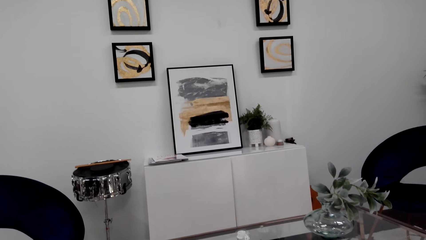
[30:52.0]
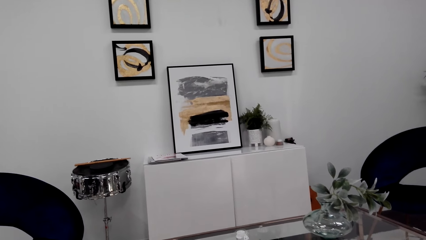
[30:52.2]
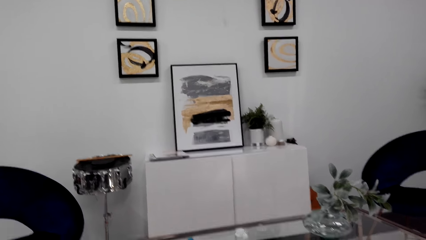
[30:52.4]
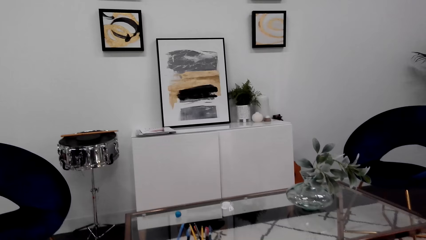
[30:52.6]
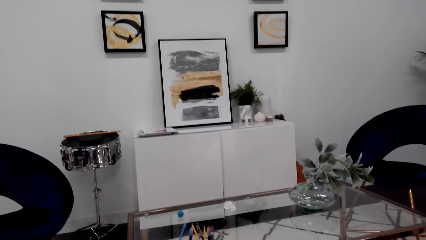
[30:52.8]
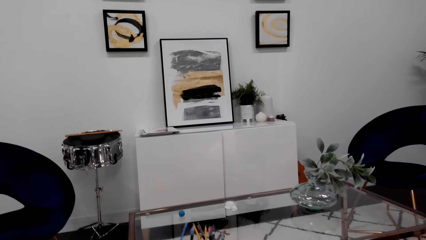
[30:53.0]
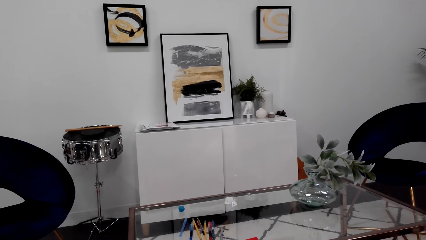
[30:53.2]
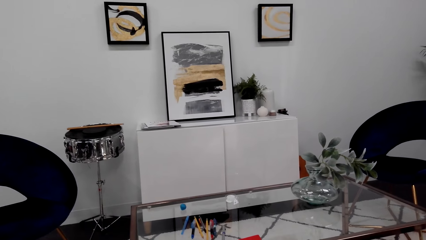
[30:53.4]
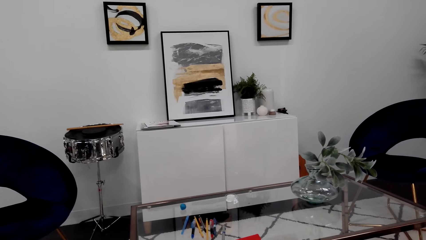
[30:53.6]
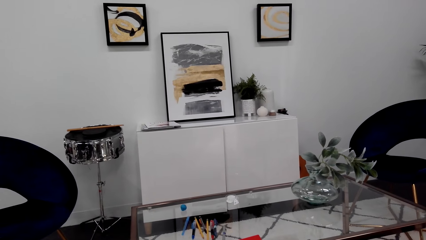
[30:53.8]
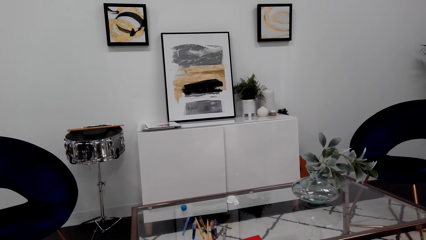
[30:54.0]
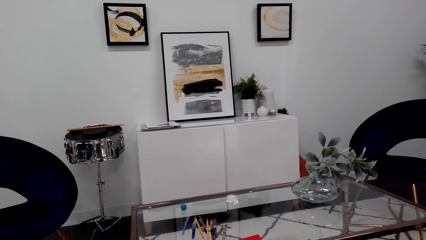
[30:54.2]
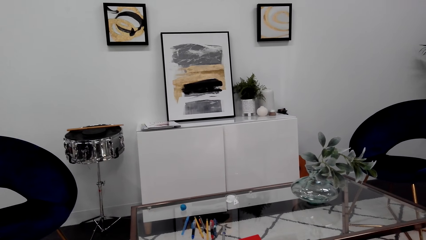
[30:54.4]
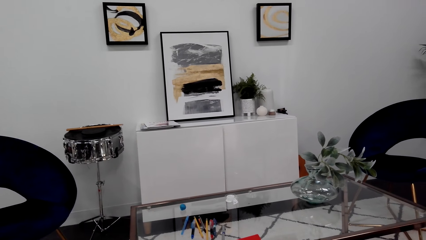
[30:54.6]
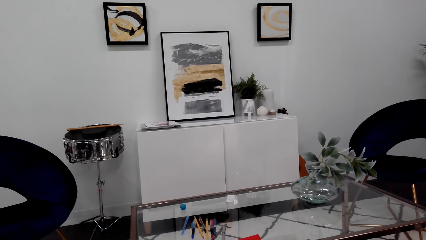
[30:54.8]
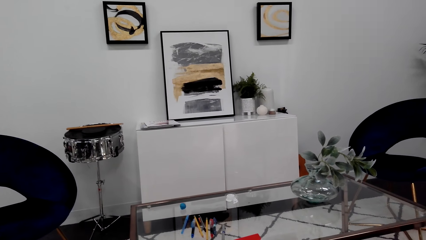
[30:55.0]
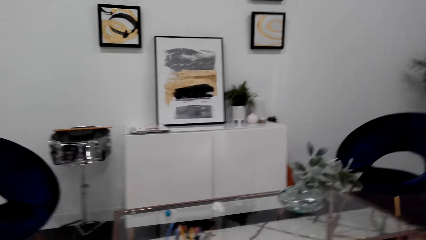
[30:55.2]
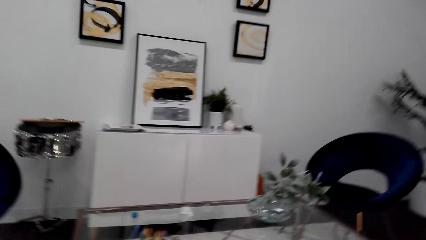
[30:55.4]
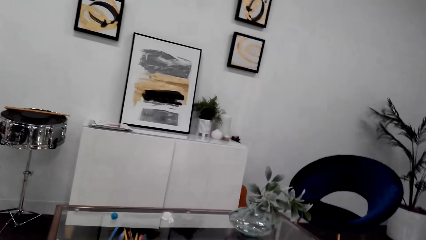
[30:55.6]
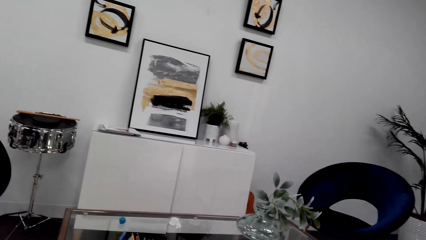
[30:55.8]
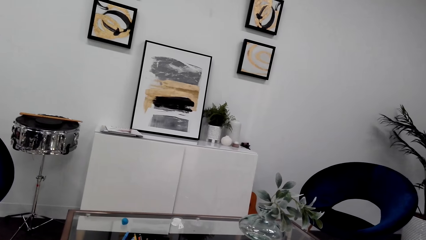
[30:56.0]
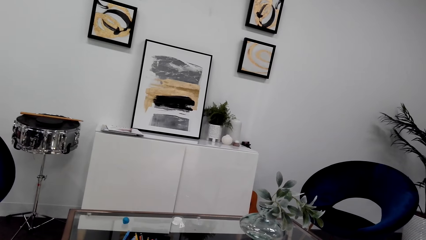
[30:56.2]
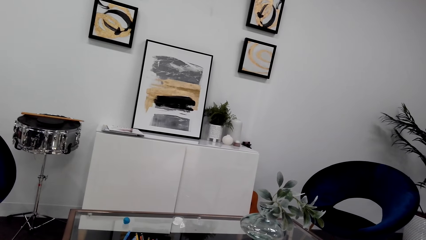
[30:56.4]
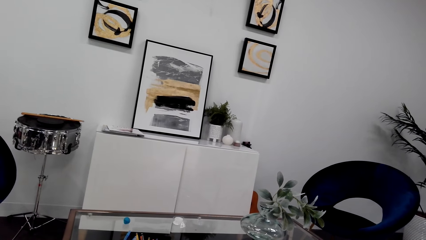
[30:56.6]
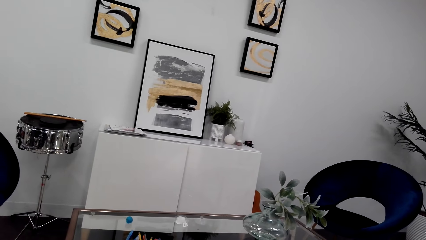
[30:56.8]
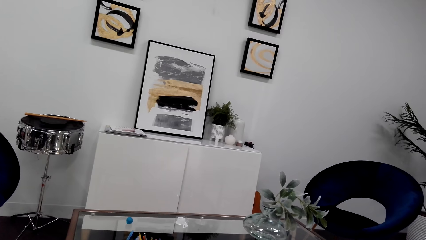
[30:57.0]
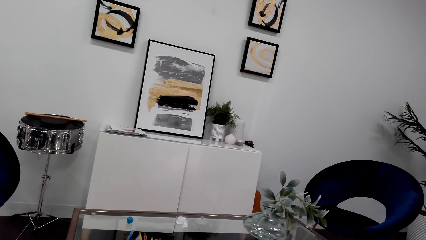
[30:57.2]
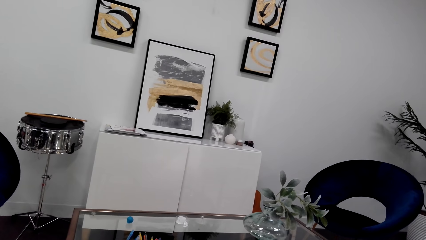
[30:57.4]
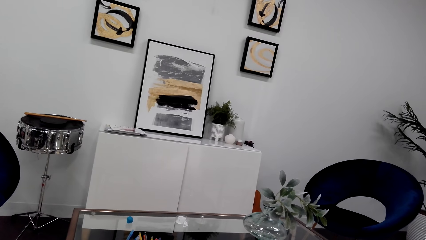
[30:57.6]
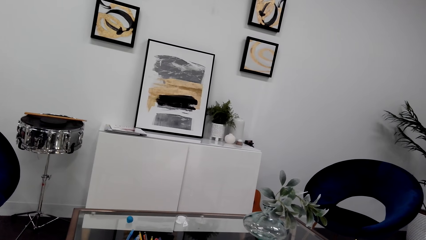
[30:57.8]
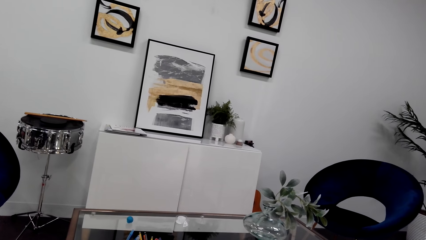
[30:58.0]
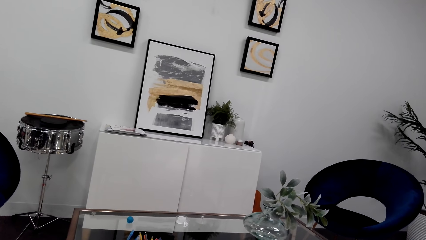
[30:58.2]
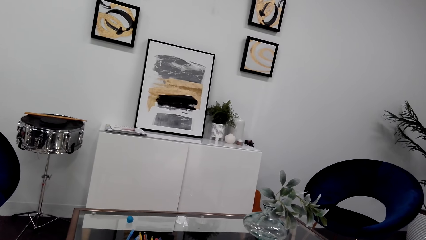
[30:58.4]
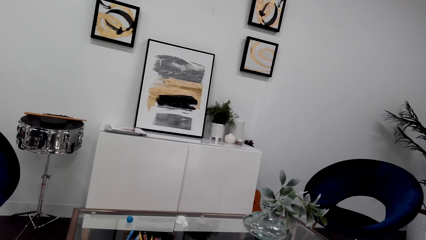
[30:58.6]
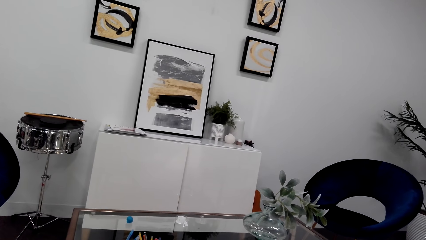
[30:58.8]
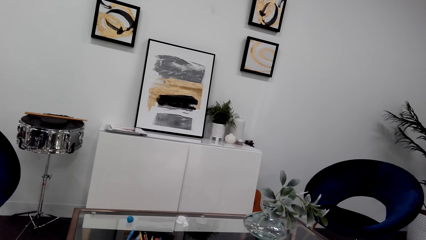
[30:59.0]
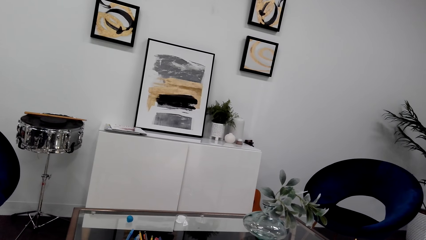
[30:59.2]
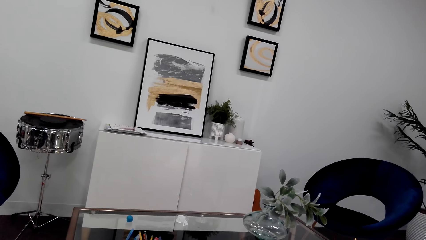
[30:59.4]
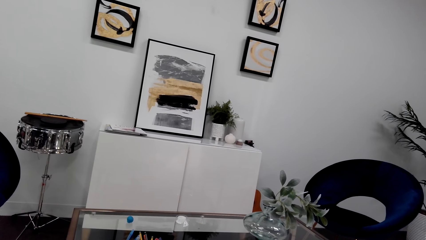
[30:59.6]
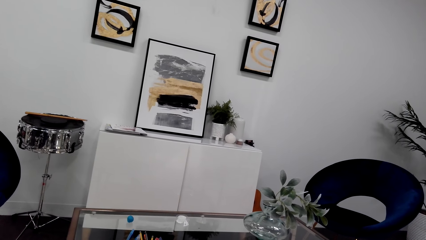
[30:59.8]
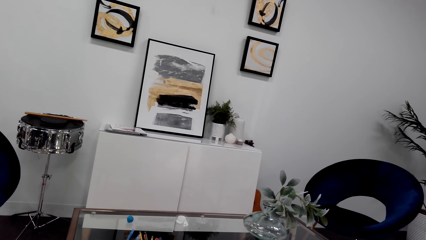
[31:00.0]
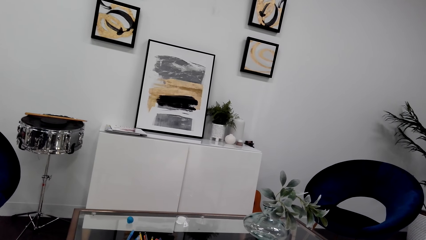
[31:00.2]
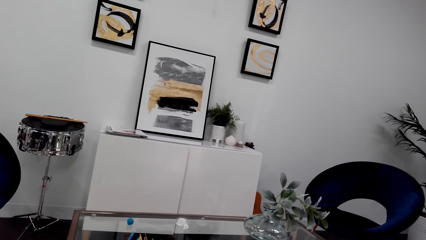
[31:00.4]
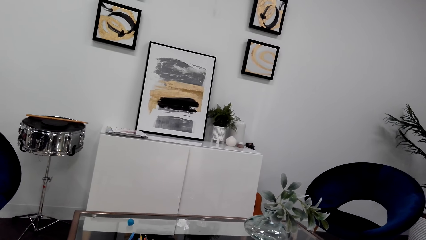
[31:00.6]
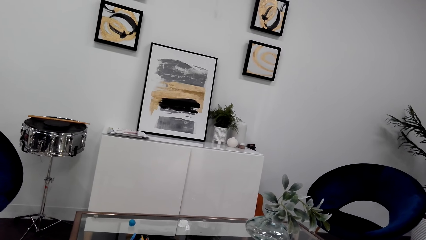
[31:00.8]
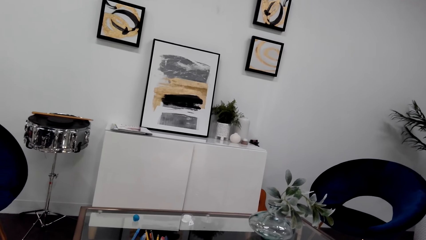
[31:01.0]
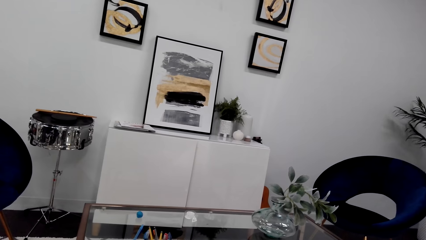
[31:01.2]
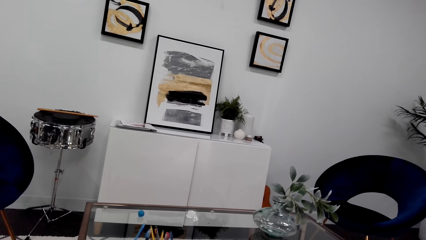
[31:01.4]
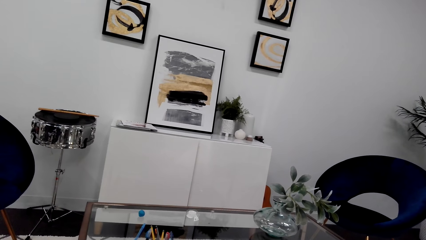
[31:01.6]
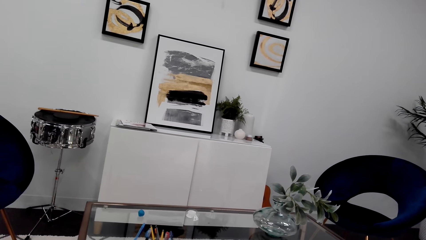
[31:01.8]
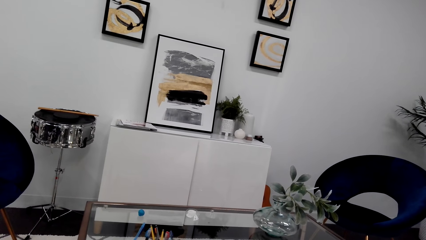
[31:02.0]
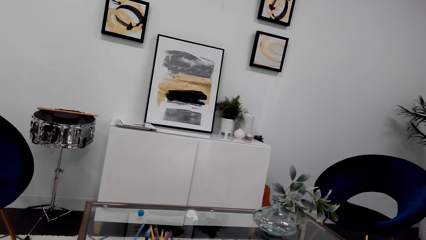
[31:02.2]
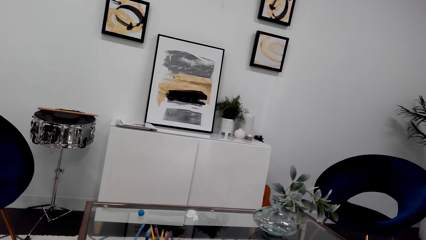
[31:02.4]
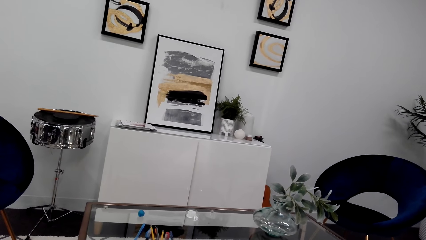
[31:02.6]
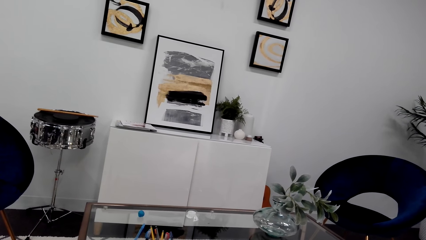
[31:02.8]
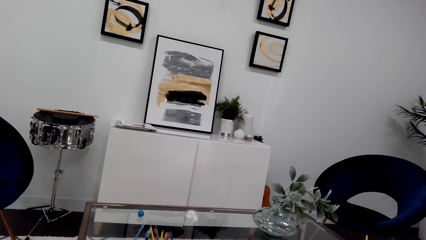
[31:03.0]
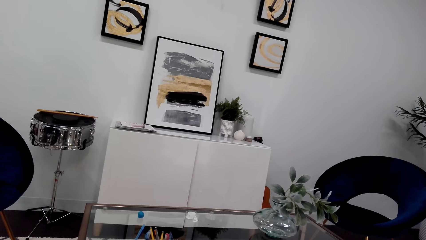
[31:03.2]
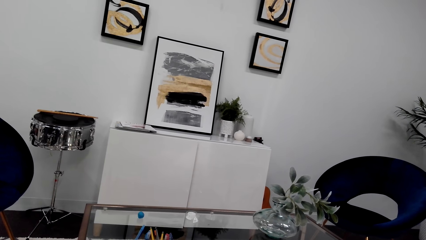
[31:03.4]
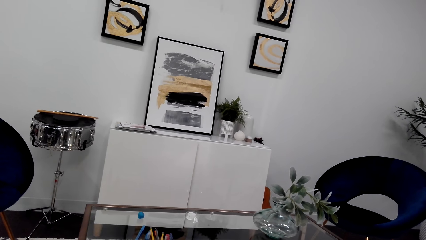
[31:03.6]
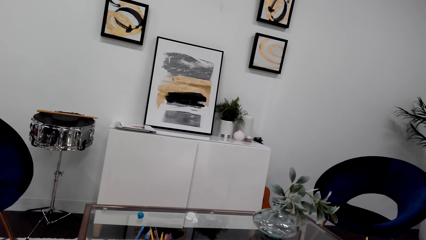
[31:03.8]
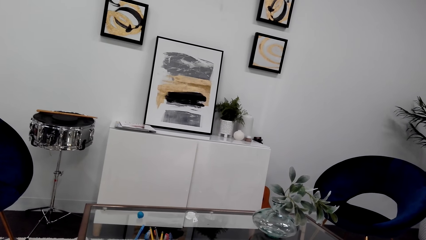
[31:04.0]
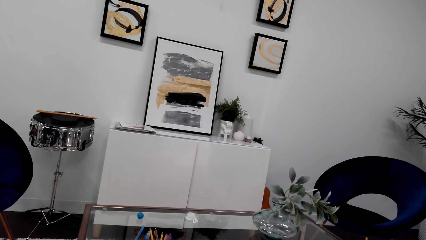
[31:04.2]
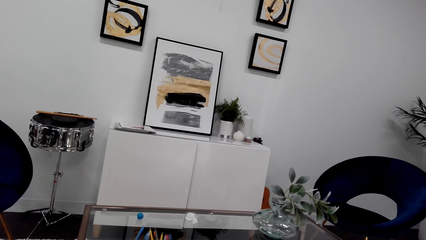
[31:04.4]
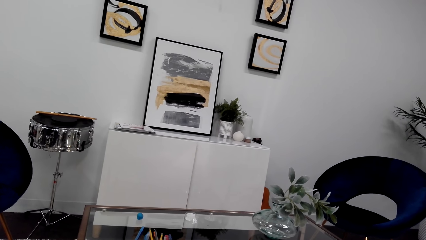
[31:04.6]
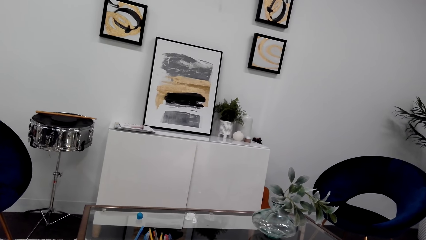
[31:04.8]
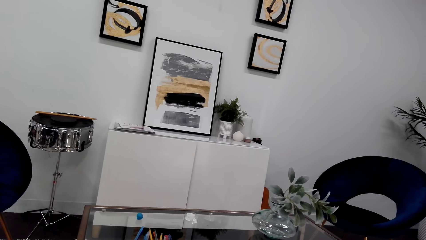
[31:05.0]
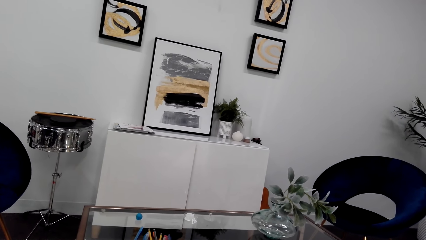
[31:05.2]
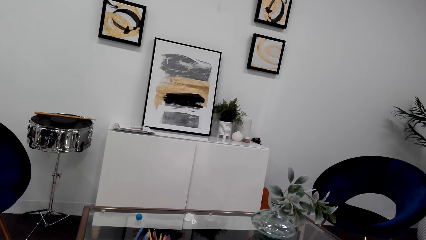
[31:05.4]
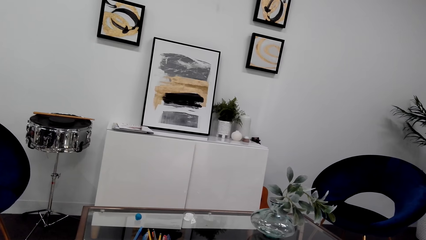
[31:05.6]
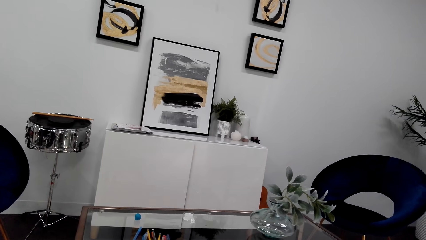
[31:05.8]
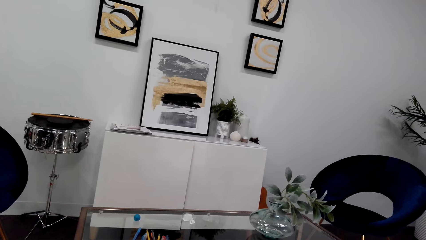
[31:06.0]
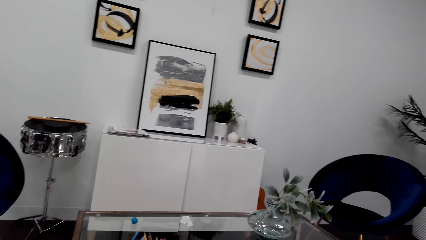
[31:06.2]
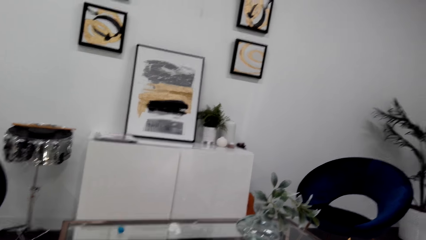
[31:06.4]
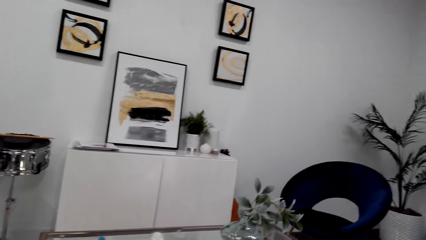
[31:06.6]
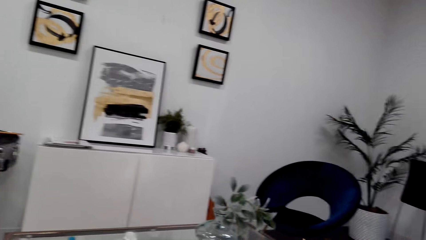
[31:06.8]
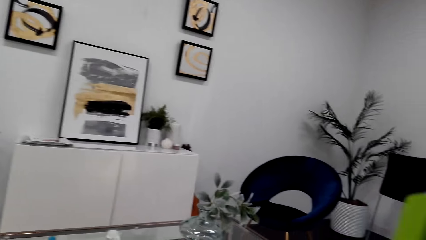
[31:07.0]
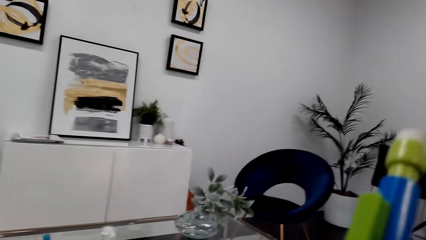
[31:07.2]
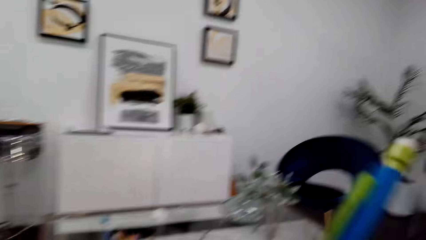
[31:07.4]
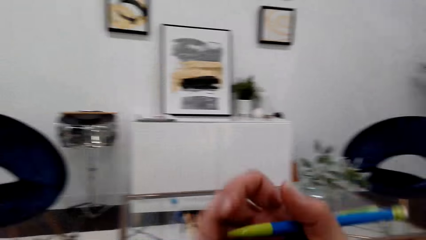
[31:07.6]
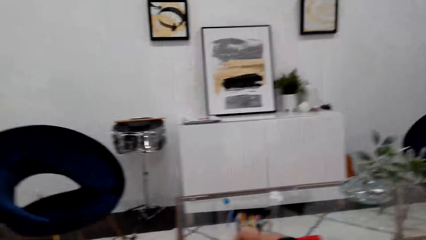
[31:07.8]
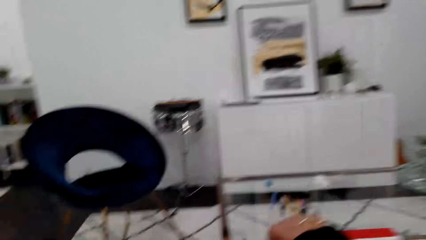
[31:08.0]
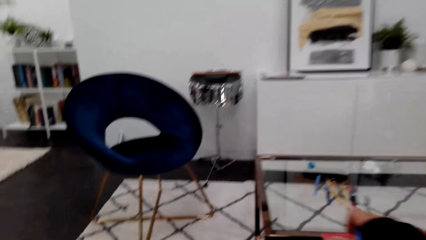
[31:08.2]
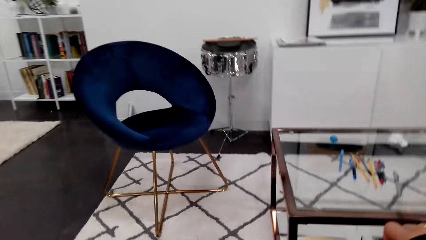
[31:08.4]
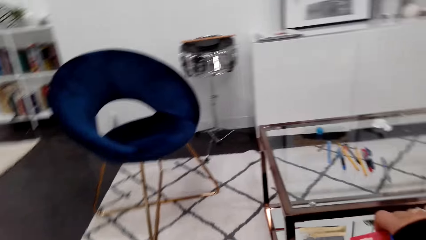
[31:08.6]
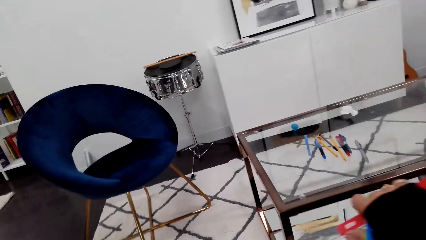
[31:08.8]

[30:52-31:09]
The camera wearer looks at the decoration.
